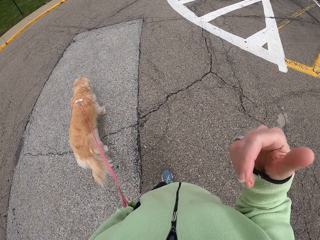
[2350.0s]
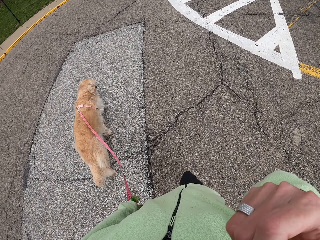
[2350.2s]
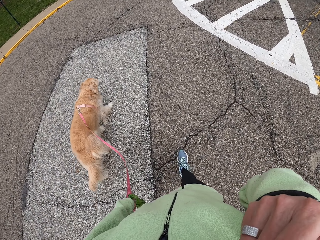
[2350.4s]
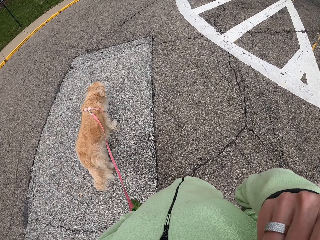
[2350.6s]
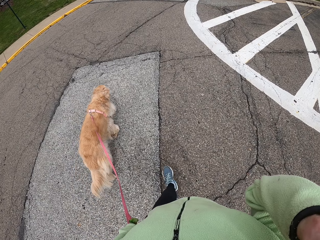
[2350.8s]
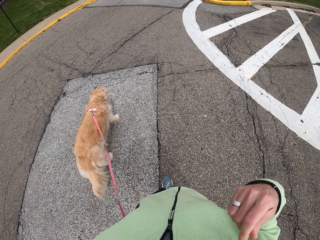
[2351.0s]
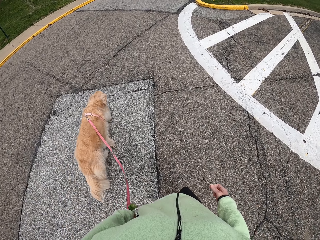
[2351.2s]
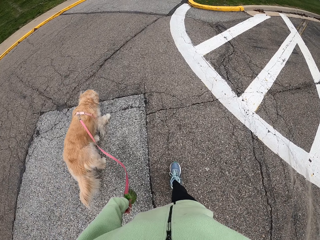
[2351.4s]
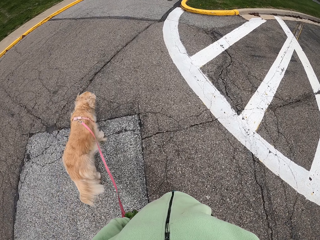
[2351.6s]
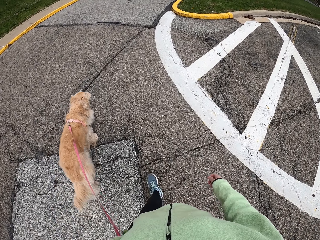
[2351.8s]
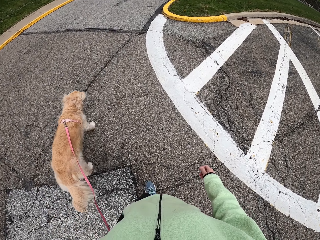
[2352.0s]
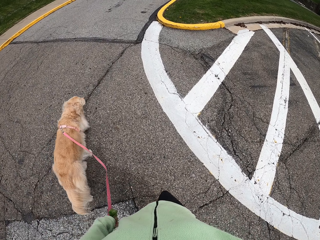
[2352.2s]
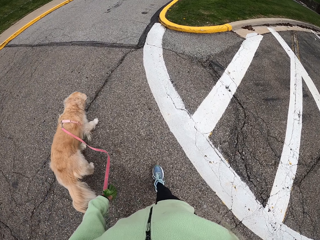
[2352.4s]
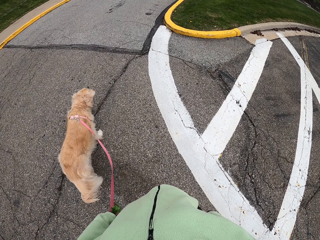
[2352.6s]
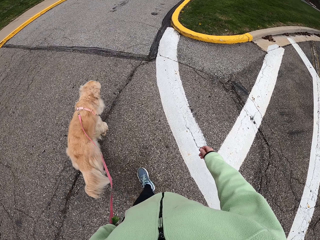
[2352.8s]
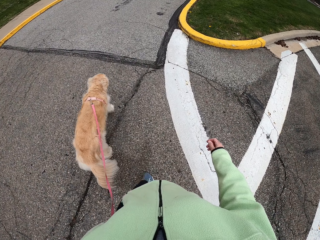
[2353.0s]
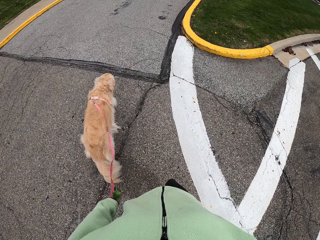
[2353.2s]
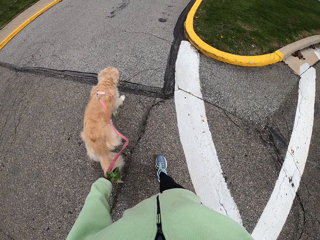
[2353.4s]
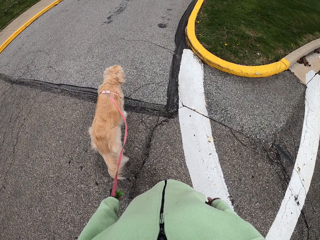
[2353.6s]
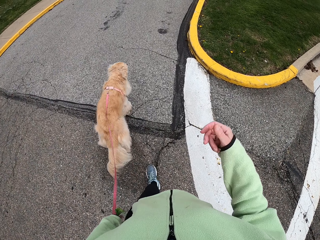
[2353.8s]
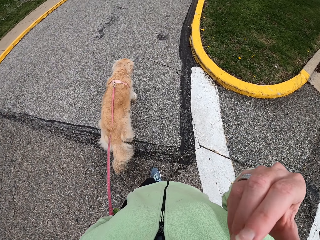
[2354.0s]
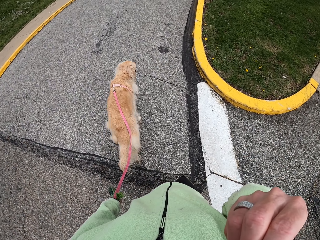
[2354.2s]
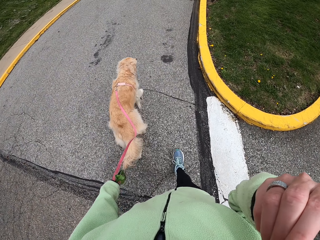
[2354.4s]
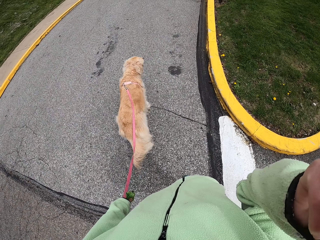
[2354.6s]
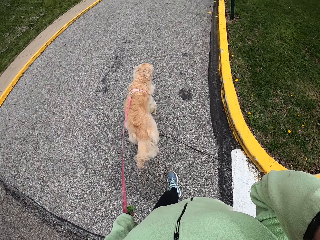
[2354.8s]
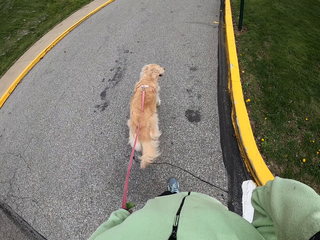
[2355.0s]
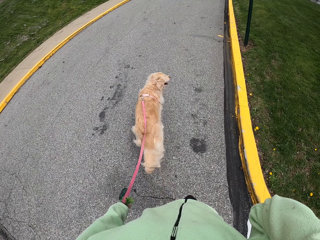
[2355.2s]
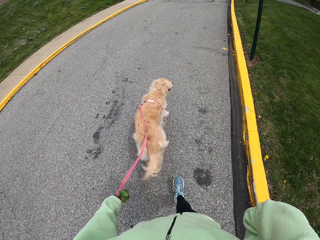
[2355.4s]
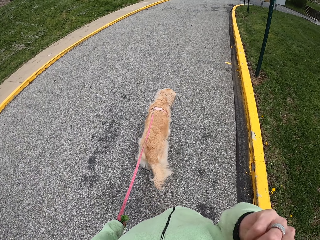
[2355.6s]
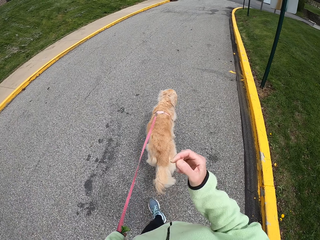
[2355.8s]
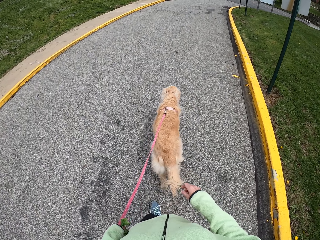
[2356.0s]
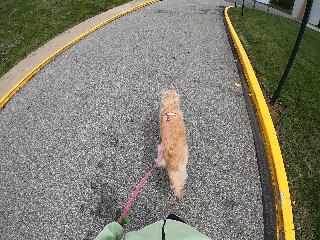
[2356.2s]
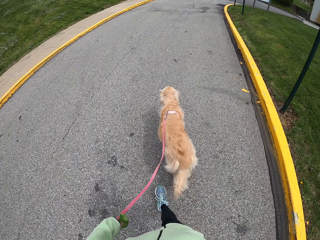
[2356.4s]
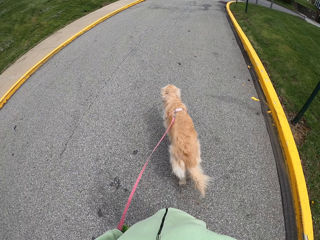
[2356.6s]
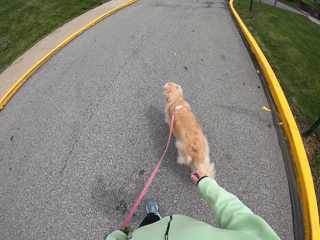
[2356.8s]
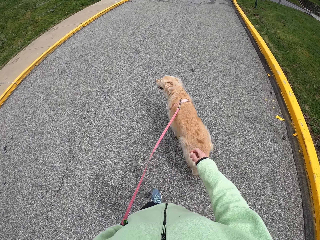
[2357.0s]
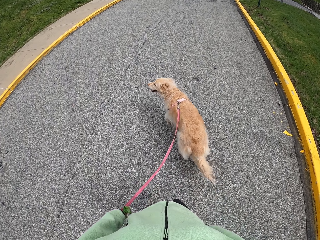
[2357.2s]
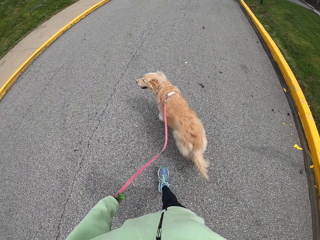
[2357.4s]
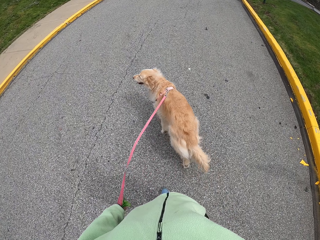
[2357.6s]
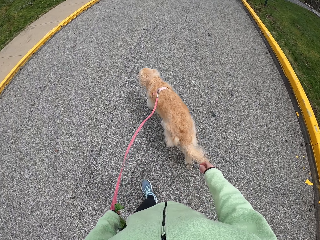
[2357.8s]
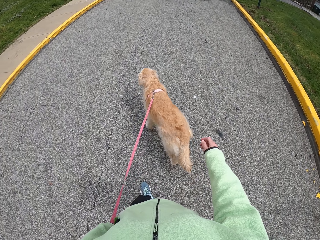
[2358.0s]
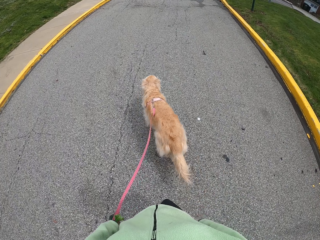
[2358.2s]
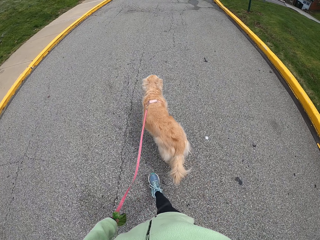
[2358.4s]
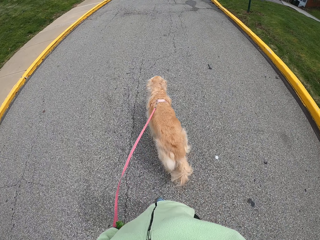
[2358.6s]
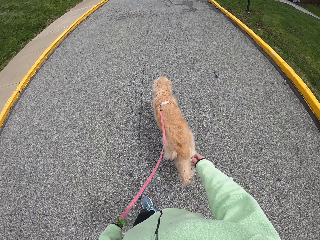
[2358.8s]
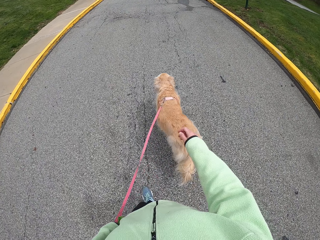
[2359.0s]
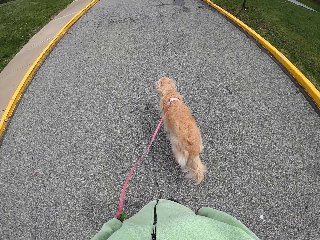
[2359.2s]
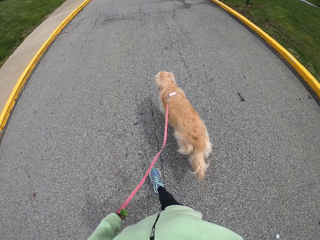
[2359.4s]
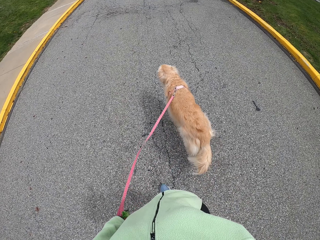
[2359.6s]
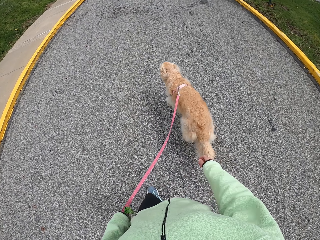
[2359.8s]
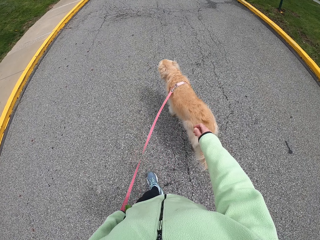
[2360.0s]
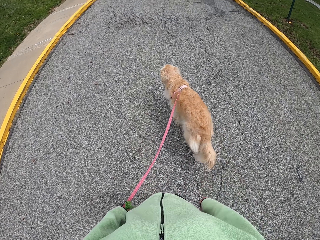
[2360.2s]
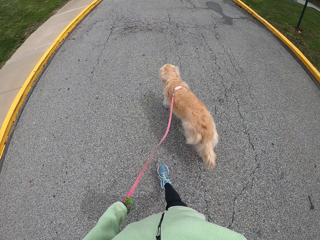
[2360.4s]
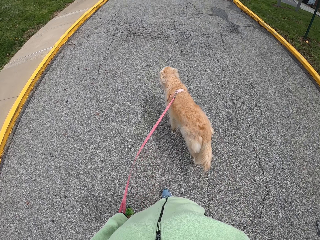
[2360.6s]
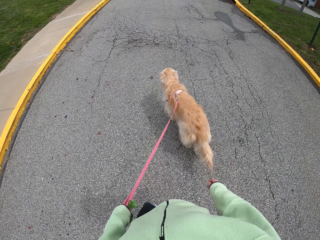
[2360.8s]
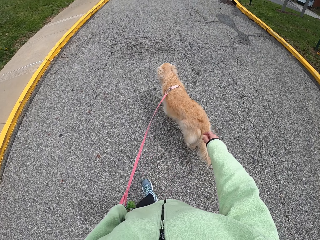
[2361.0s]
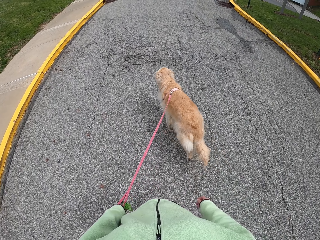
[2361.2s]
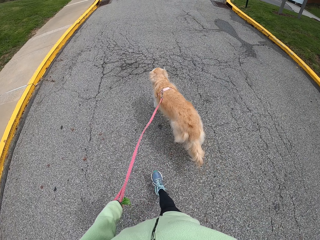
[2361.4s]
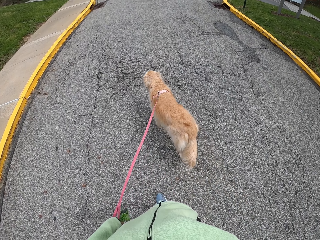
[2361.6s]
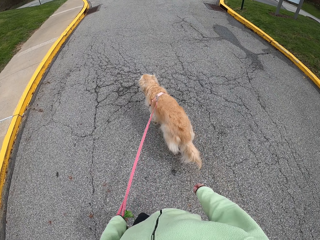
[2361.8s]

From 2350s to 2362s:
The camera wearer raises his hand. He drops the hand. He walks around. He raises his hand. He drops the hand. He walks around.

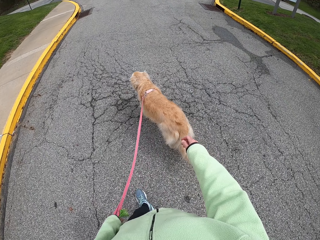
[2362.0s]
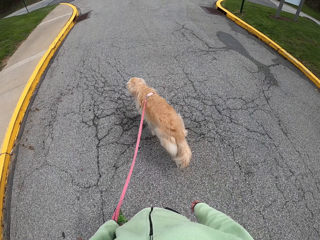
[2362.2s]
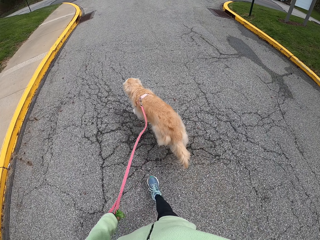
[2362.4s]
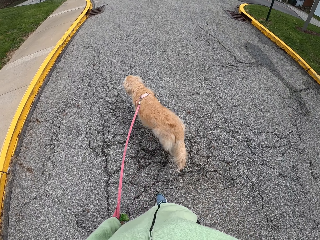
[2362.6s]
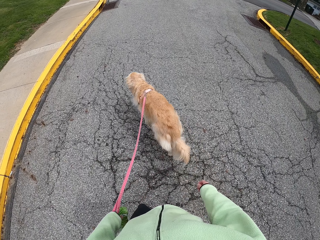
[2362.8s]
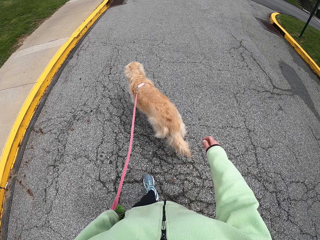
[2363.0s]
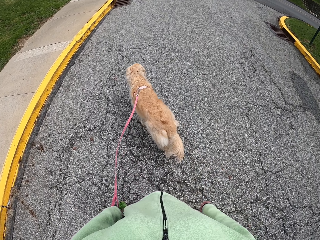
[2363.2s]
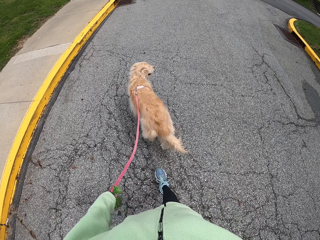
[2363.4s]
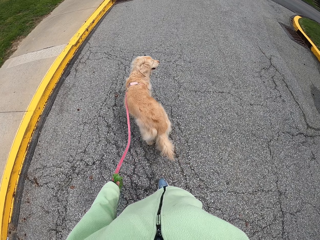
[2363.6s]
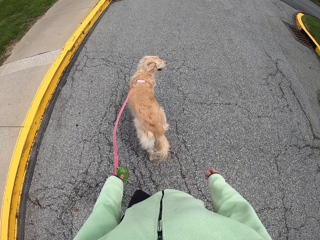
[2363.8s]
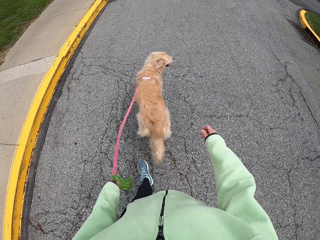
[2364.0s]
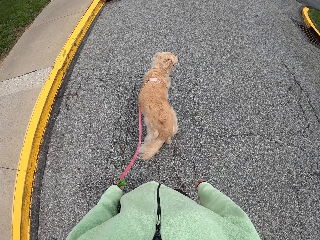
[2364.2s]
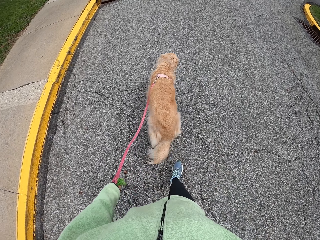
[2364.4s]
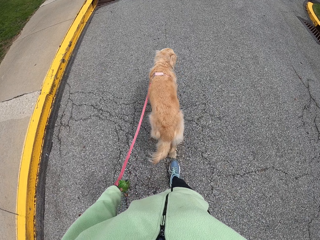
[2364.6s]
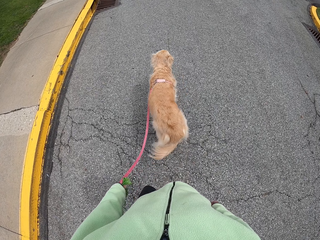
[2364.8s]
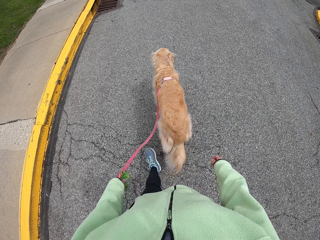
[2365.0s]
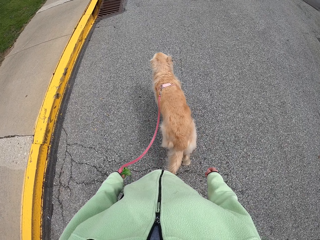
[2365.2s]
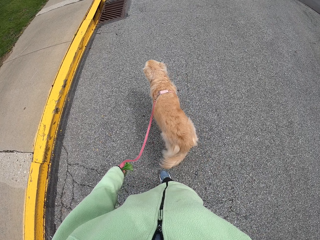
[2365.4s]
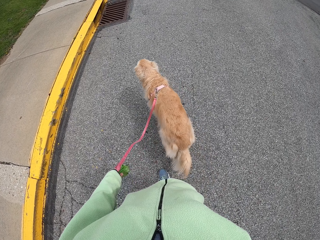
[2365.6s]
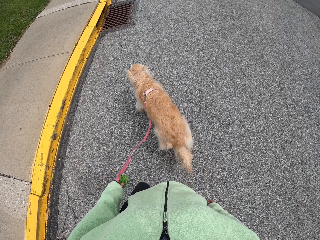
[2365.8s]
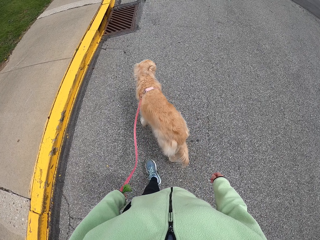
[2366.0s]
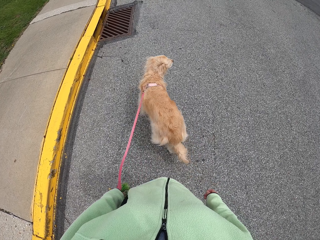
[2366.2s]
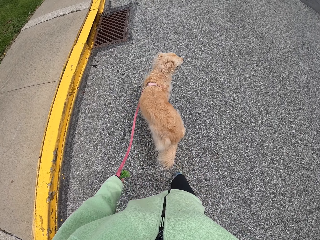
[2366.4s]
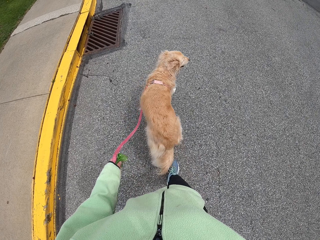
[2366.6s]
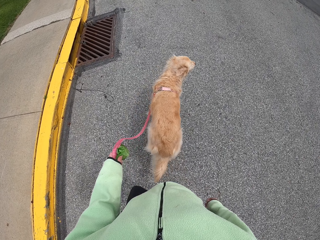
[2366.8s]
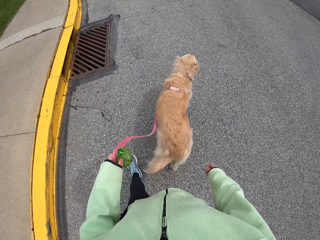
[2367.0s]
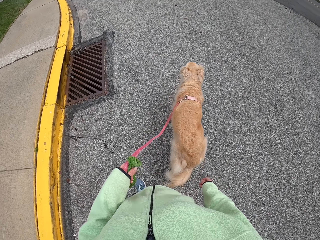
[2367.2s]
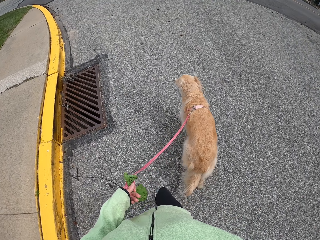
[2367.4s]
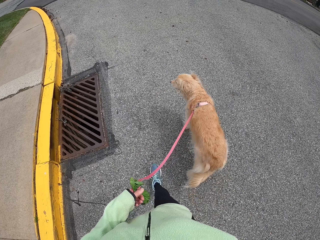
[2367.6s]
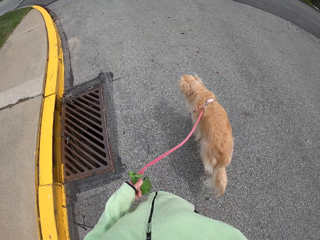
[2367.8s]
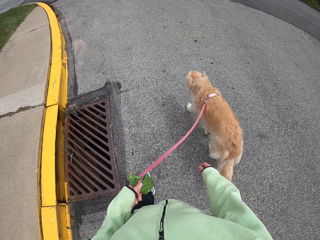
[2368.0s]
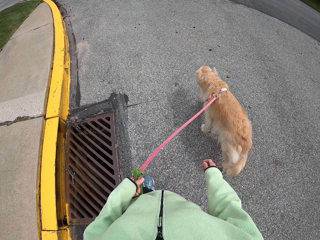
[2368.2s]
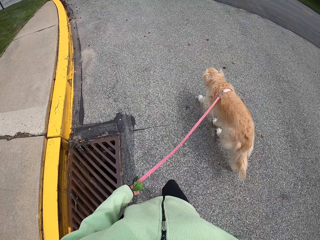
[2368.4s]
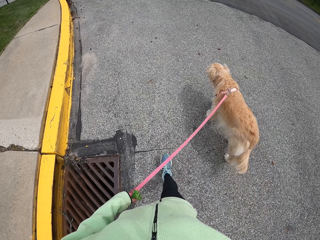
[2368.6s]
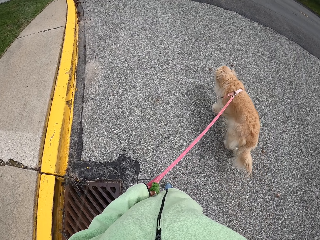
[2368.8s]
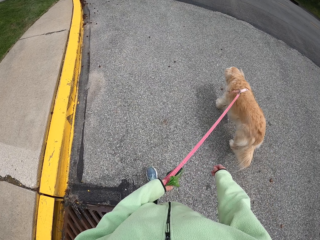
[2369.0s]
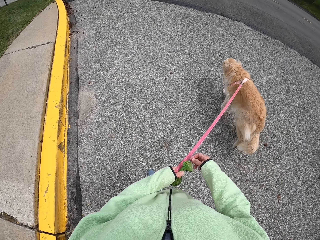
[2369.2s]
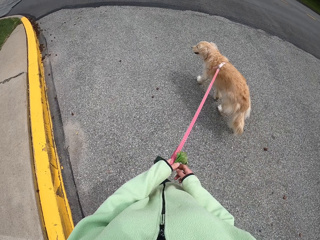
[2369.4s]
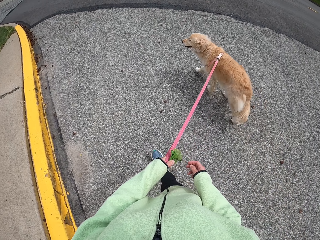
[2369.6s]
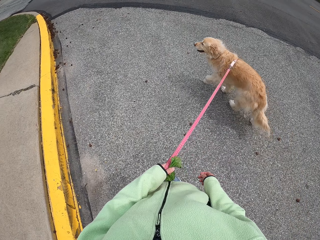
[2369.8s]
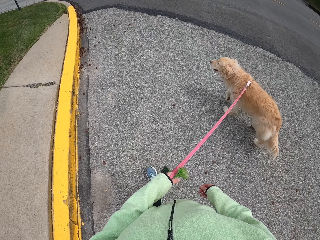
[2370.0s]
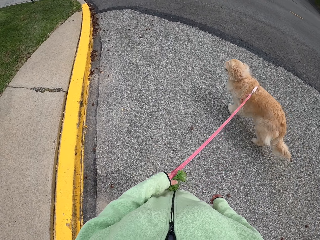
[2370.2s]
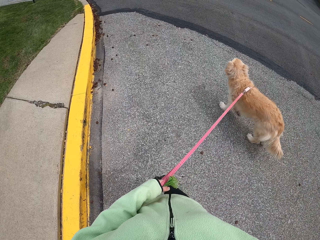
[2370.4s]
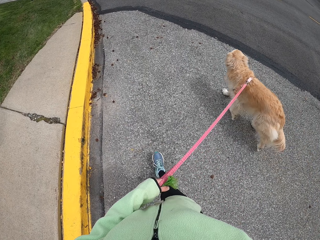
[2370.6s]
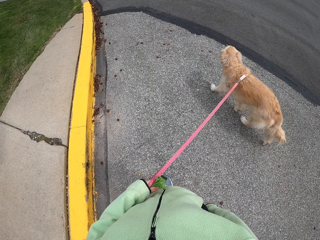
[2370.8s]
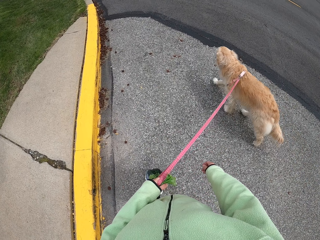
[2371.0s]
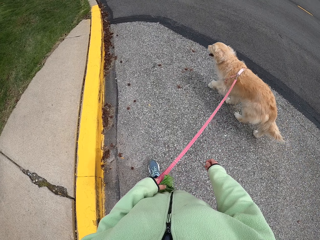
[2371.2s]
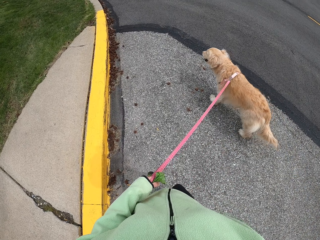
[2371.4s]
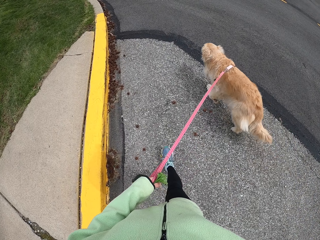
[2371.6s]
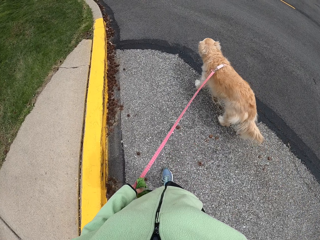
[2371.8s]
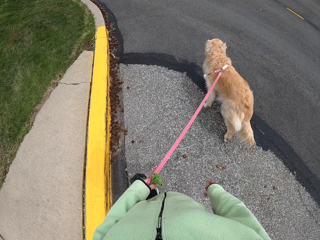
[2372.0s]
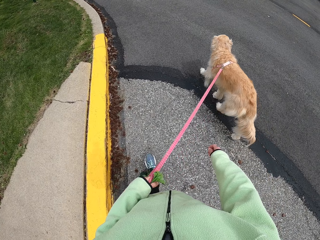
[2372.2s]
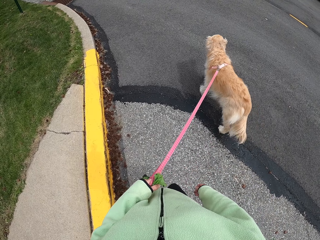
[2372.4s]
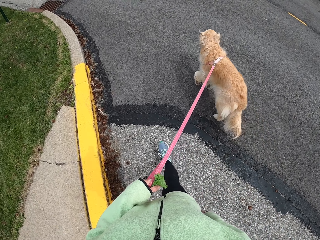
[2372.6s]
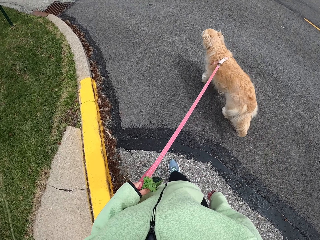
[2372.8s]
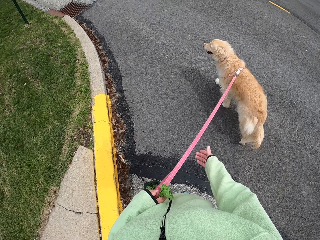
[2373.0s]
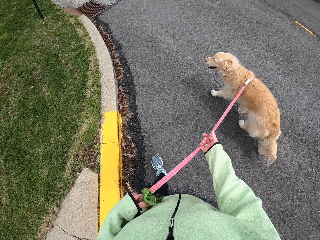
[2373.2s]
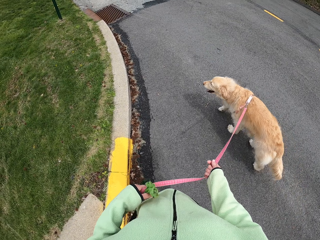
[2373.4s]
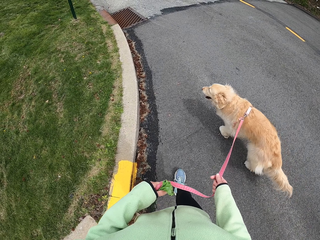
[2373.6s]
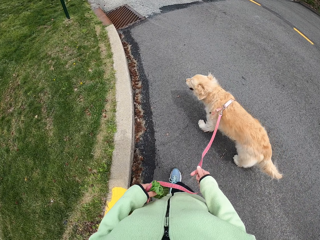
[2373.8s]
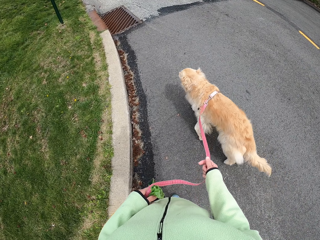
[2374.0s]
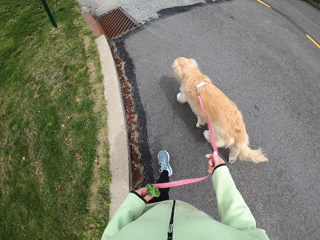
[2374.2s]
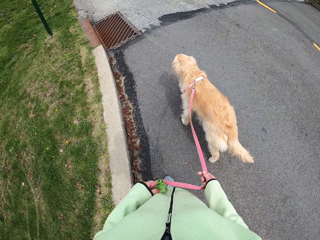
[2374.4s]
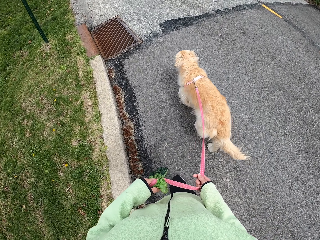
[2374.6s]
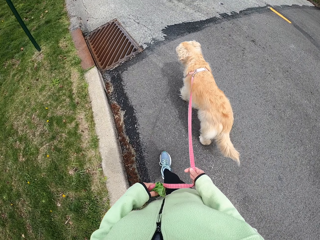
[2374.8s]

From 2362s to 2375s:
The camera wearer turns left. They hold the dog leash with both hands.
